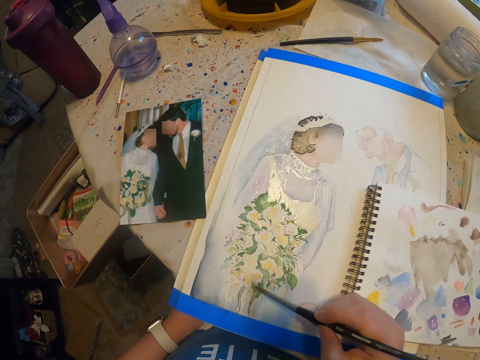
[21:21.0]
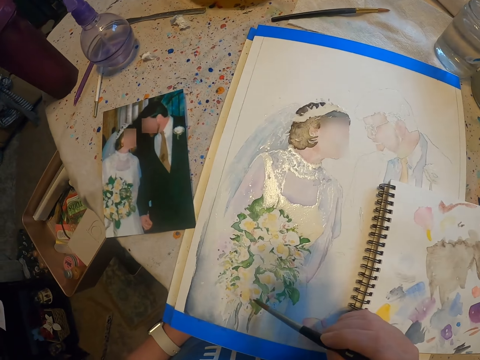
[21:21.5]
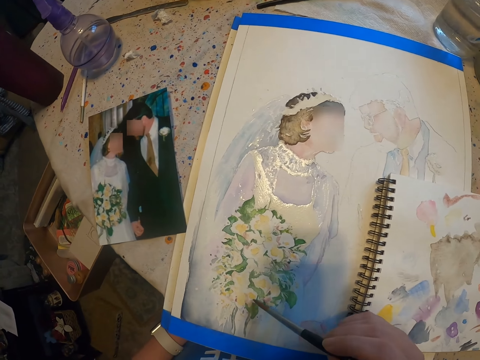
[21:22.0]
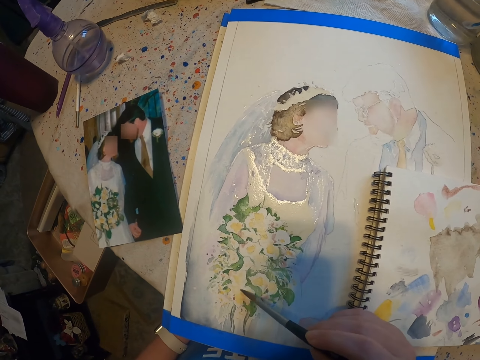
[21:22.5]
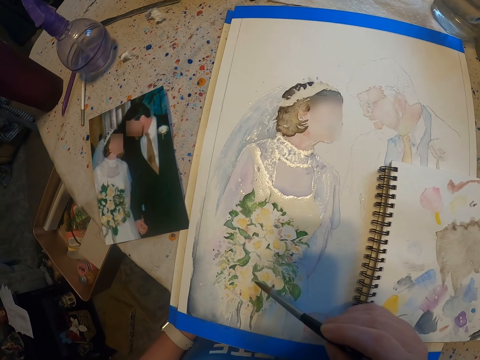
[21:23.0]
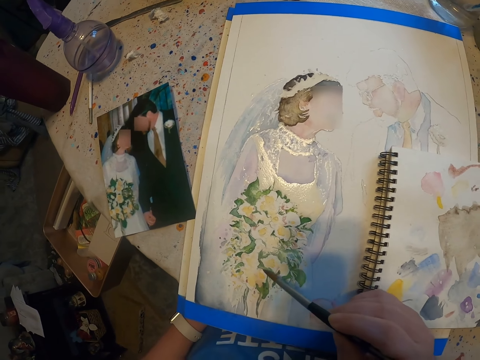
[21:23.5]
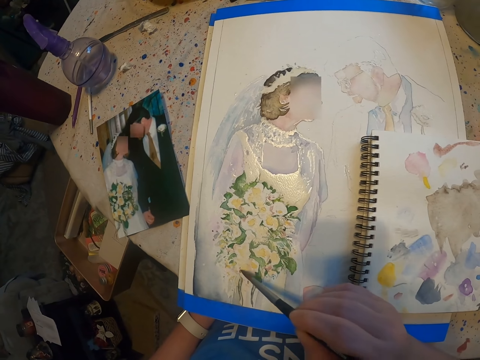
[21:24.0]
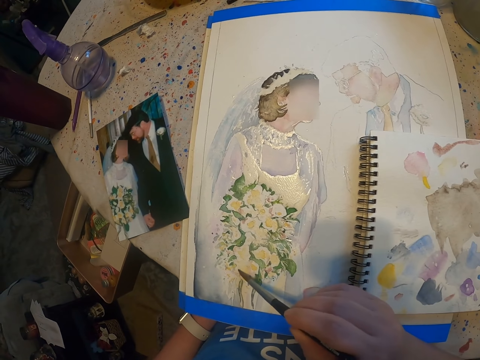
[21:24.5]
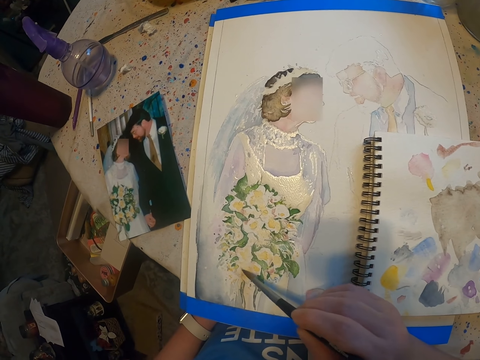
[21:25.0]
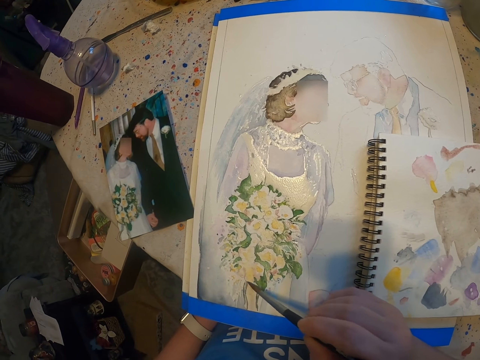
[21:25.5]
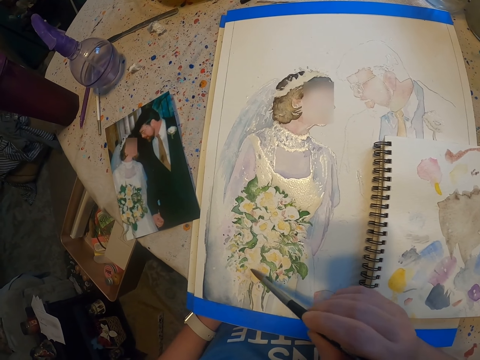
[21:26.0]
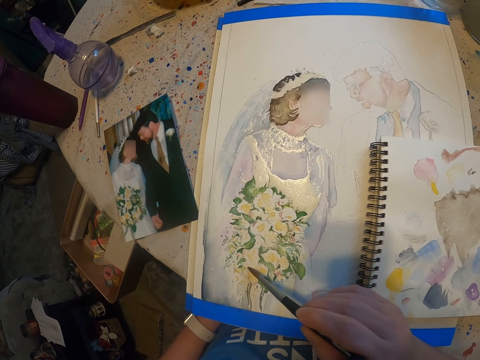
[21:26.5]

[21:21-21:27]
The camera wearer paints on a paint paper with a paint brush.

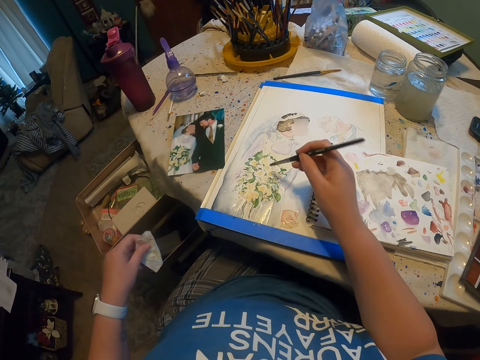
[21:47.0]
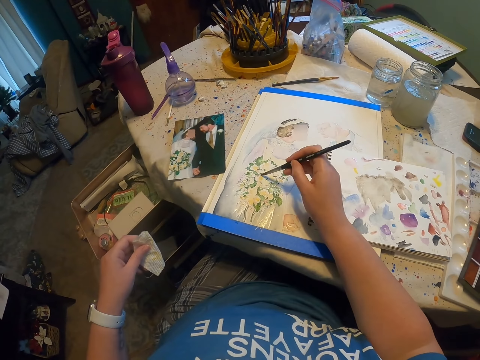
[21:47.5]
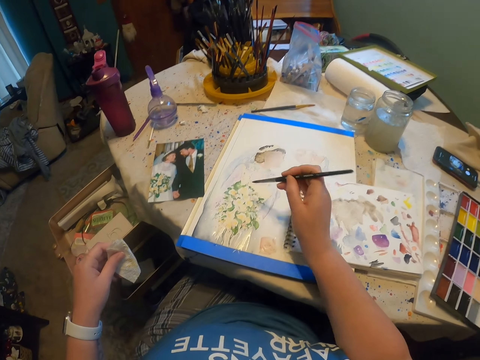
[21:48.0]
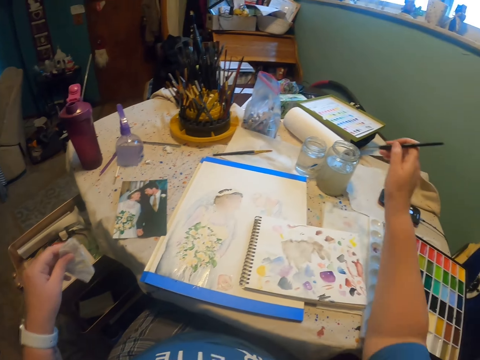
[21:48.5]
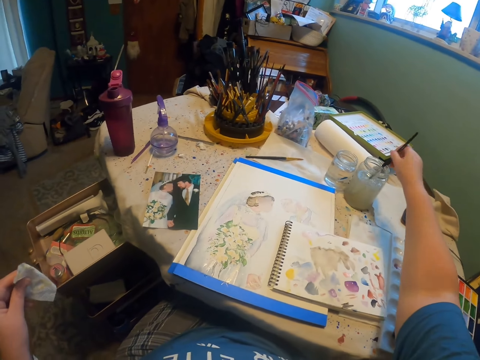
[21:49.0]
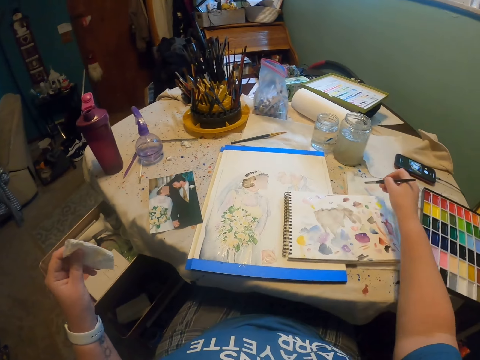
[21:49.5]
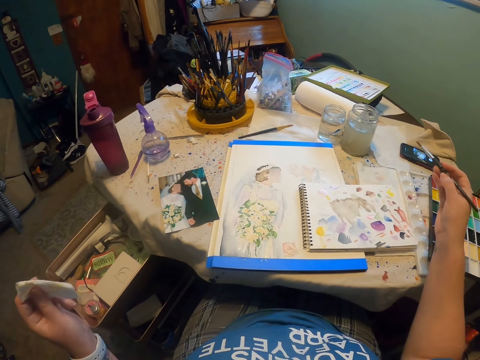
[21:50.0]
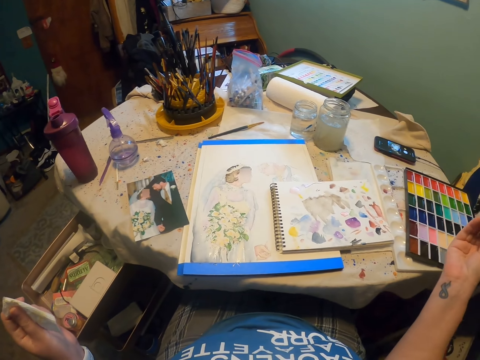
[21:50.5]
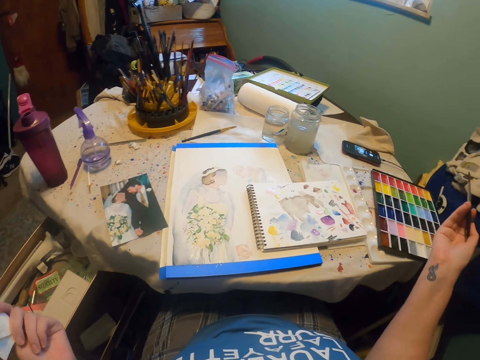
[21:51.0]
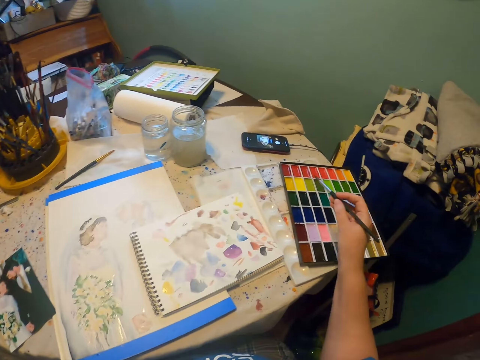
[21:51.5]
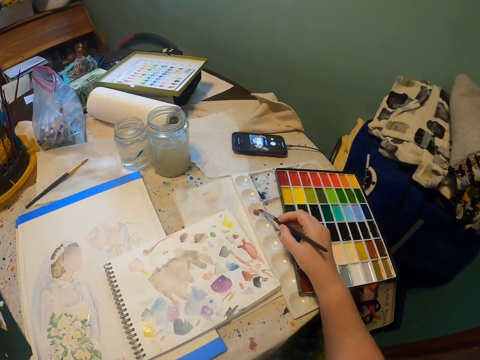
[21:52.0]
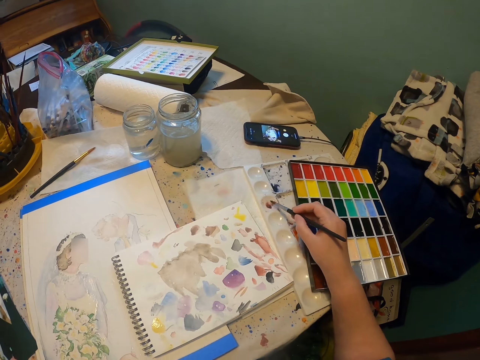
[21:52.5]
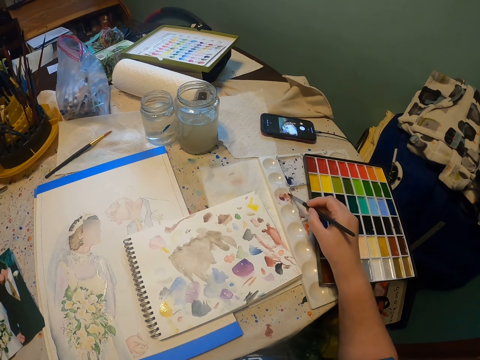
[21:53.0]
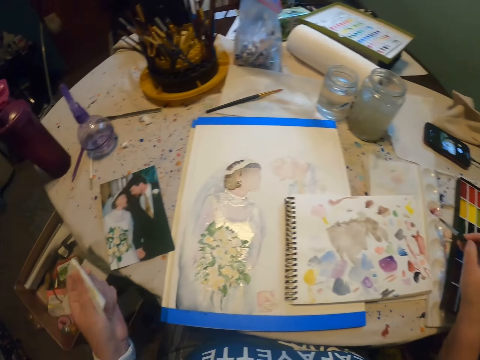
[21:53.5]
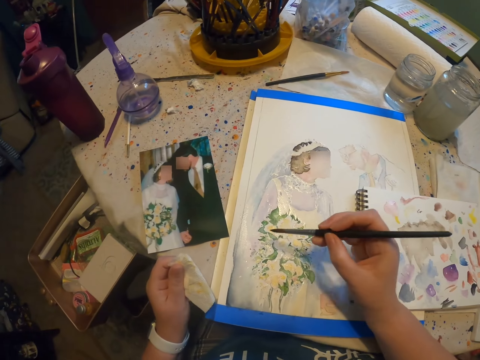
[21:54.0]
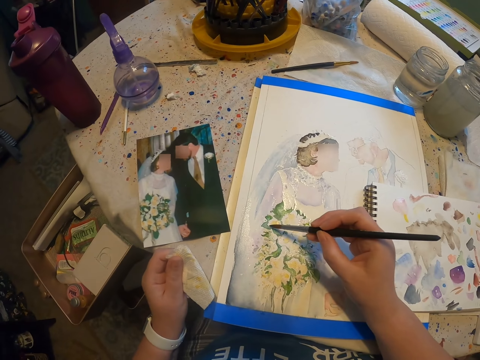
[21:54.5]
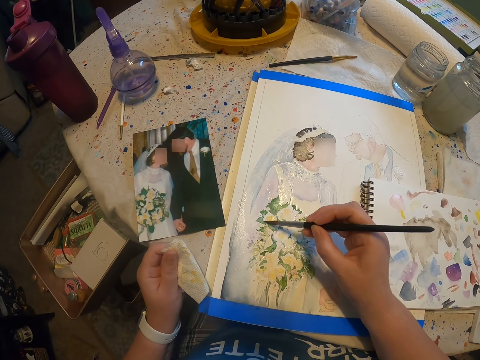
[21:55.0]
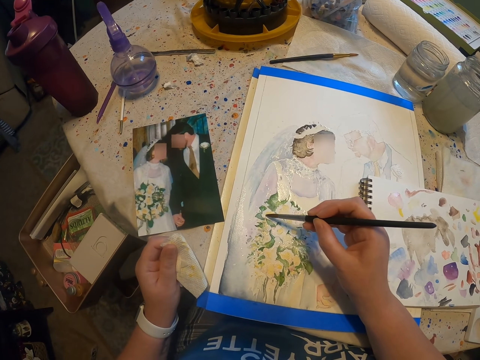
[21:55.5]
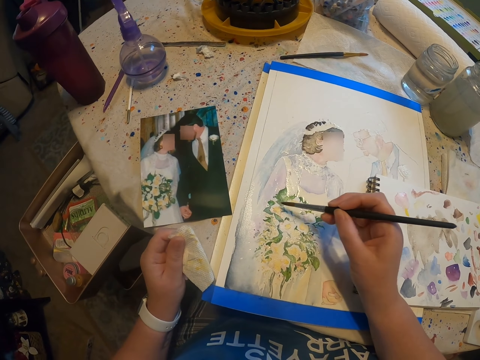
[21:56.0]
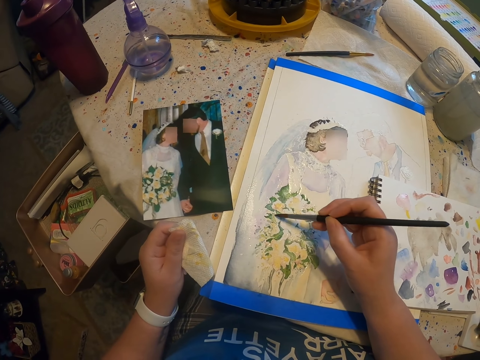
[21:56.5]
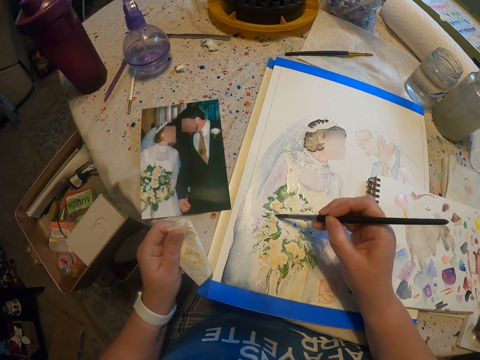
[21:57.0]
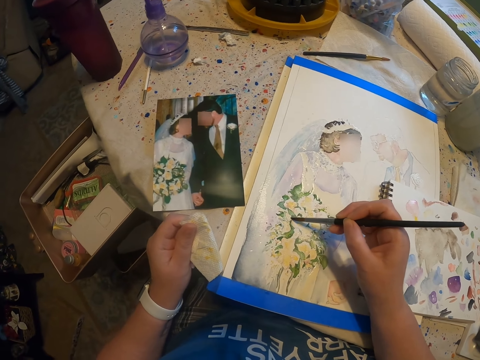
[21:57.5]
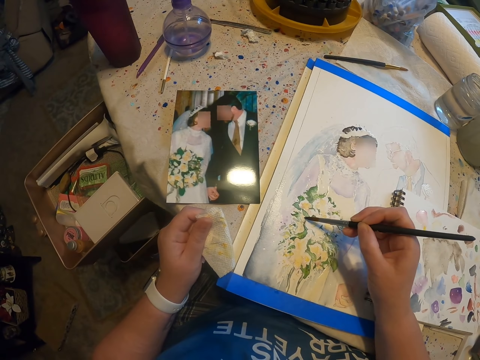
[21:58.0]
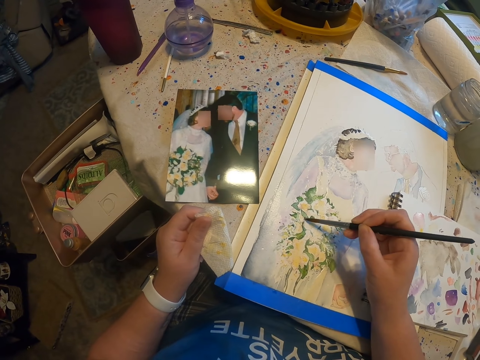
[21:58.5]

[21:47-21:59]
The camera wearer dips a paint brush in the water, takes paint from the paint can and reduces paint from the paint brush. They add paint on the paint brush from the color palette. They paint on a paint paper with the paint brush.

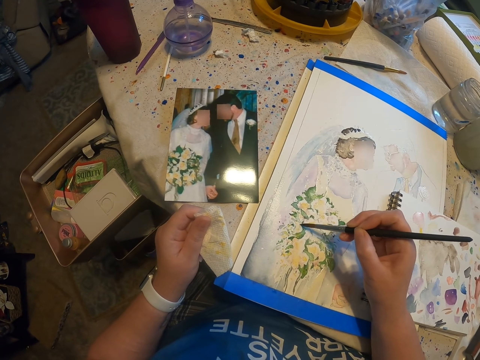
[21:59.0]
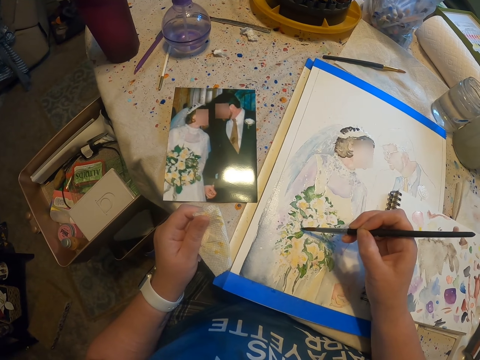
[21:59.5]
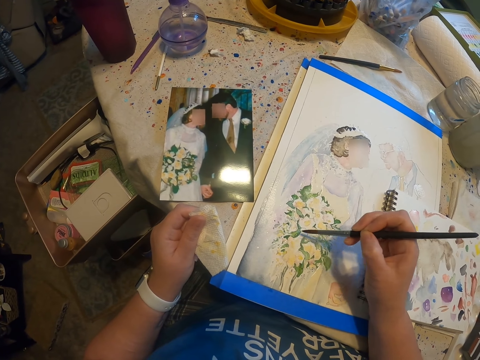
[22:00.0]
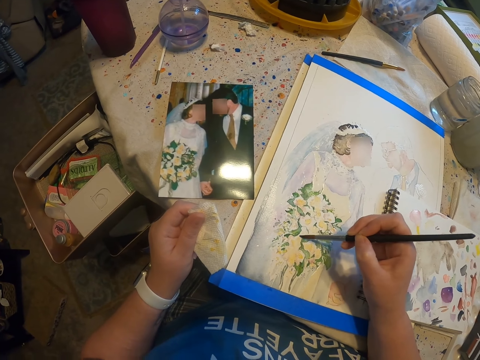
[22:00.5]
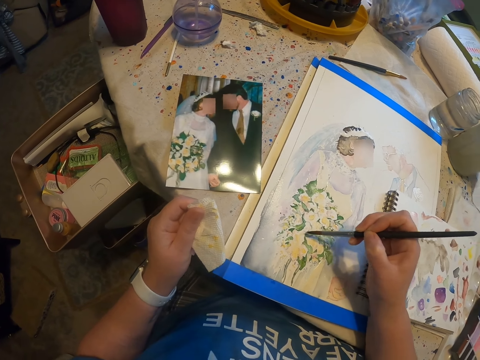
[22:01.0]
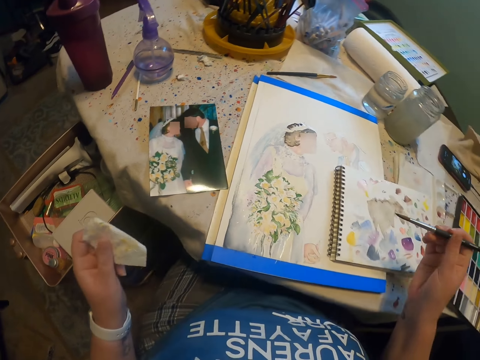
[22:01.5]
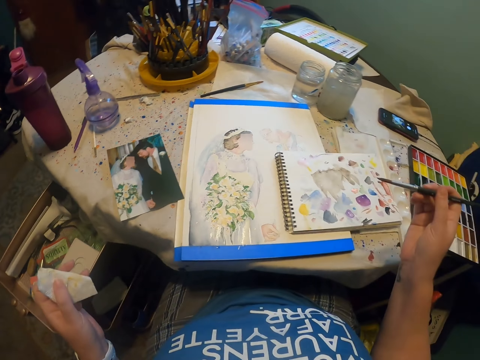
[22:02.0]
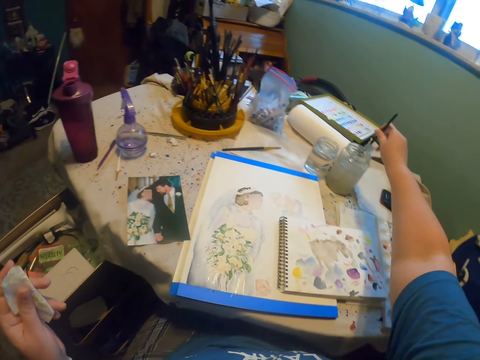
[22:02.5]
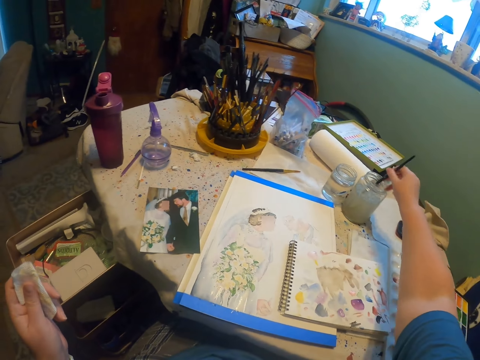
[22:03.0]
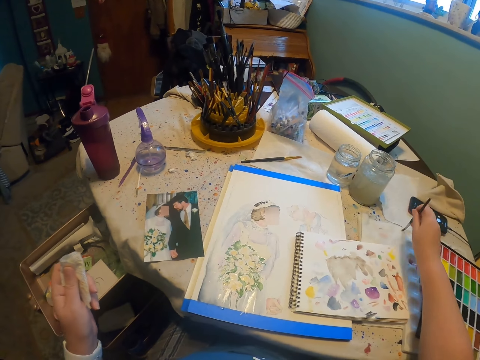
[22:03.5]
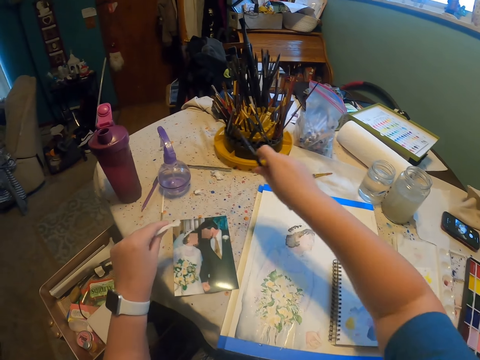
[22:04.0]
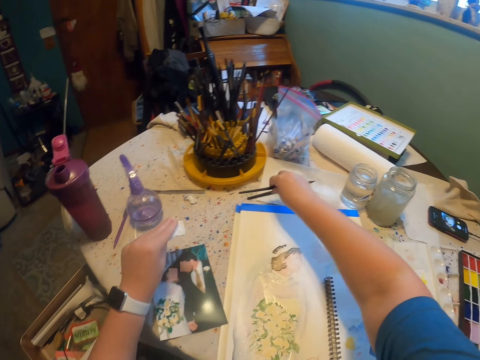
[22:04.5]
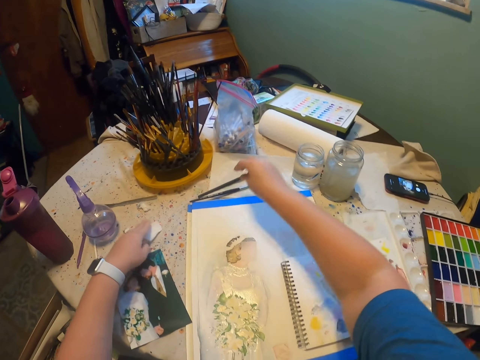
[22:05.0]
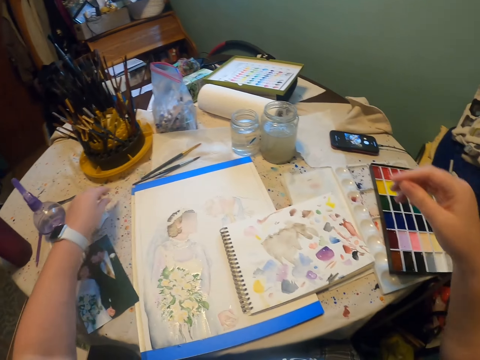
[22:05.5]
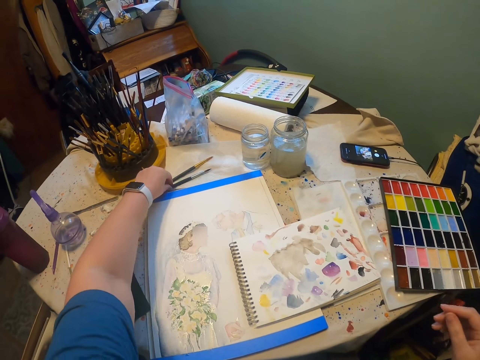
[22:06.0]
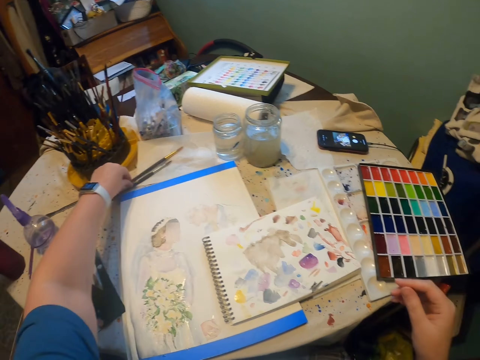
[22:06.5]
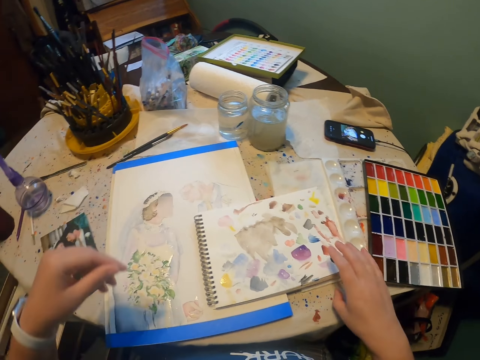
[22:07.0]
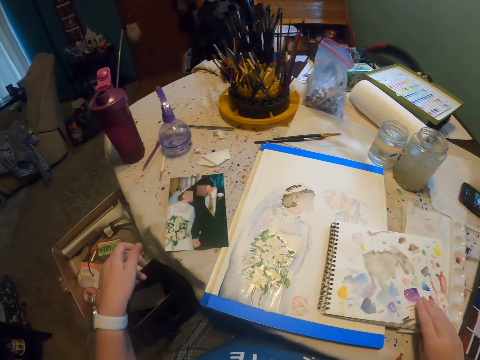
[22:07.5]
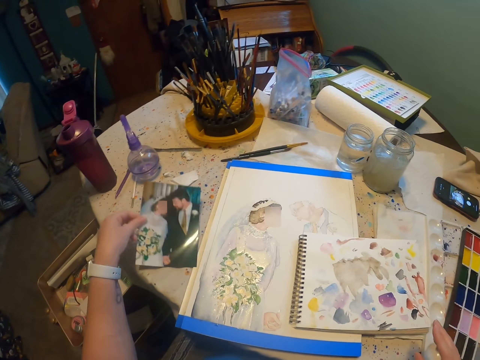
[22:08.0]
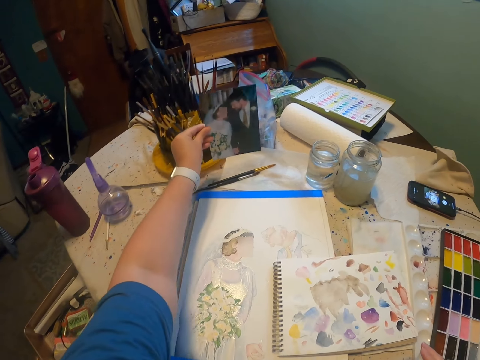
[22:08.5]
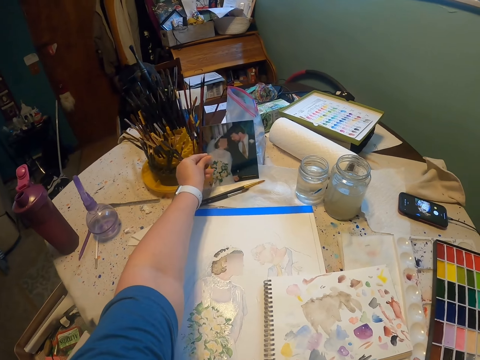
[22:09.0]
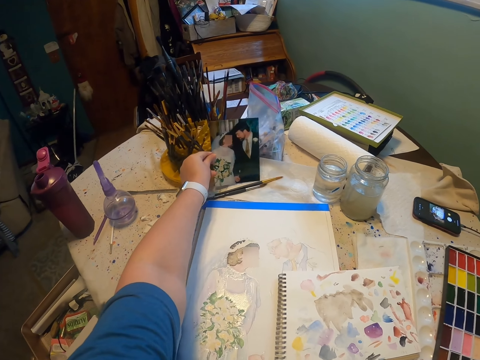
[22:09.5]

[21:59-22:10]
The camera wearer dips a paint brush in the water. They take paint from the paint can. They reduce paint from the paint brush. They place the paint brush on the table. They move the paint brush on the table. They lift a picture from the table with the left hand.
